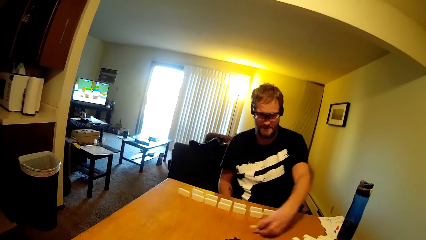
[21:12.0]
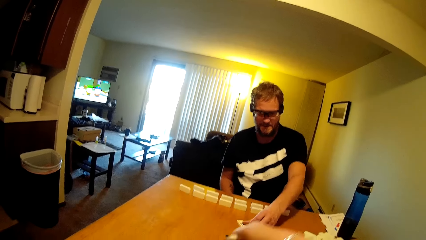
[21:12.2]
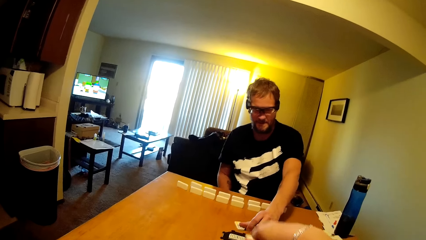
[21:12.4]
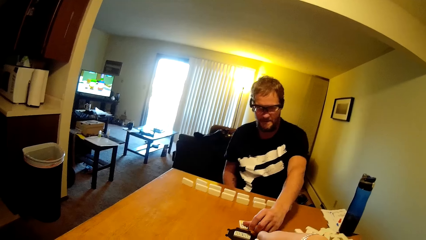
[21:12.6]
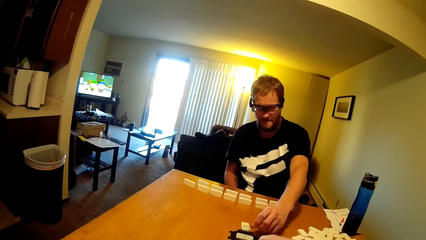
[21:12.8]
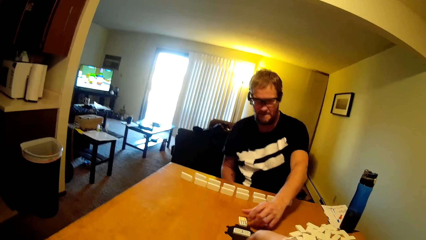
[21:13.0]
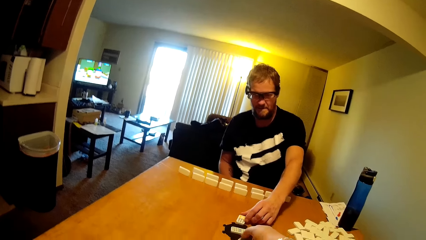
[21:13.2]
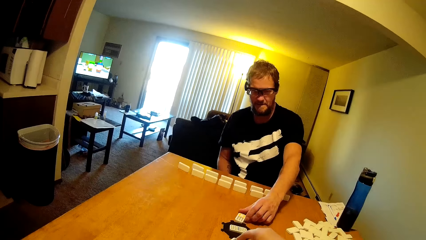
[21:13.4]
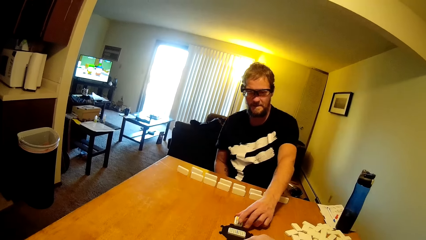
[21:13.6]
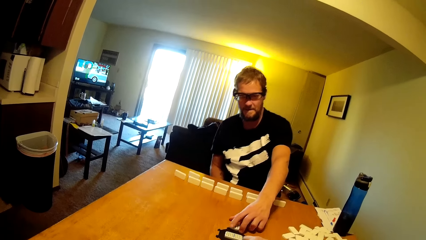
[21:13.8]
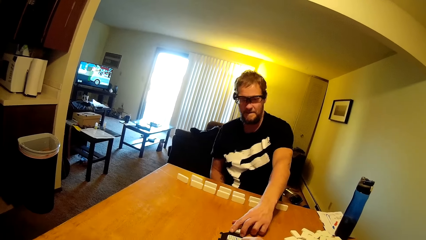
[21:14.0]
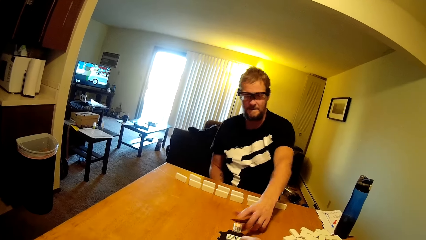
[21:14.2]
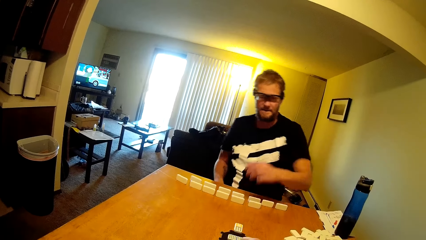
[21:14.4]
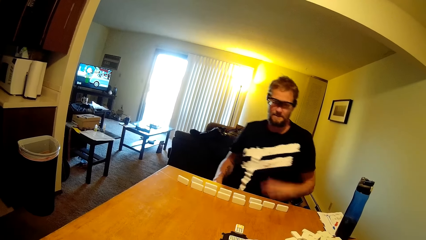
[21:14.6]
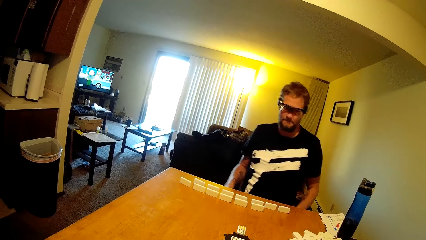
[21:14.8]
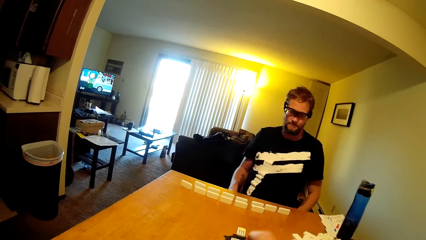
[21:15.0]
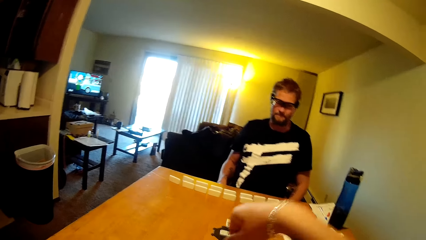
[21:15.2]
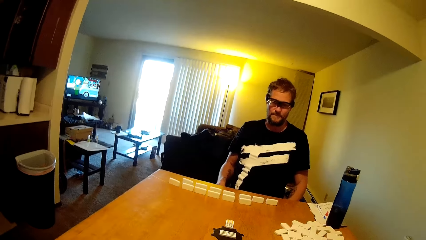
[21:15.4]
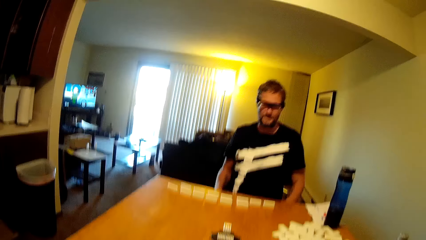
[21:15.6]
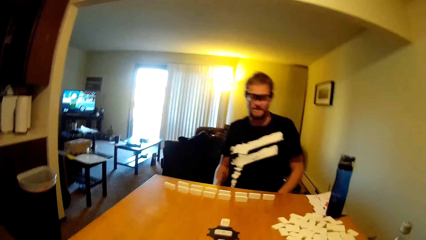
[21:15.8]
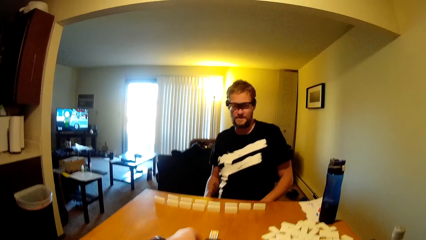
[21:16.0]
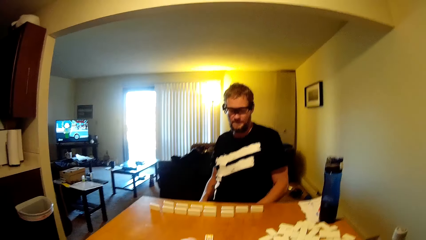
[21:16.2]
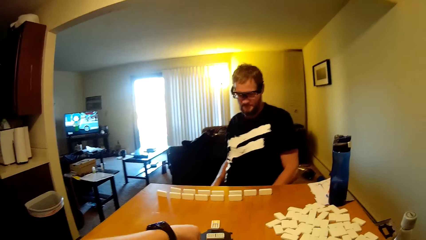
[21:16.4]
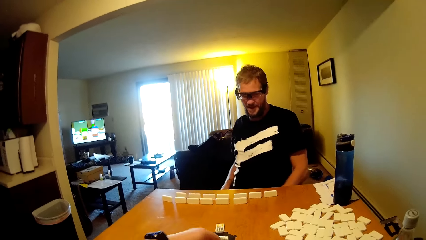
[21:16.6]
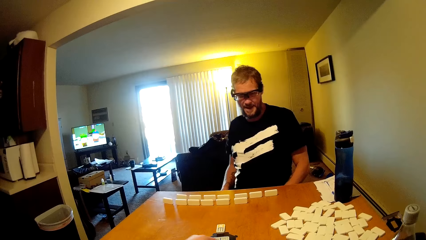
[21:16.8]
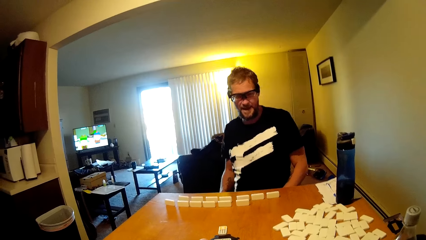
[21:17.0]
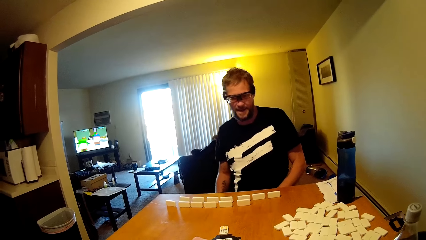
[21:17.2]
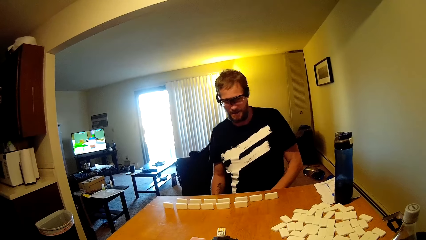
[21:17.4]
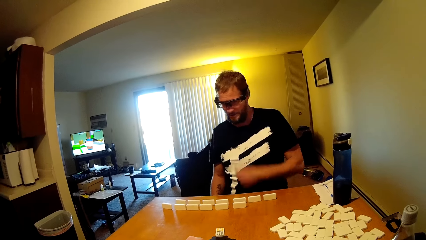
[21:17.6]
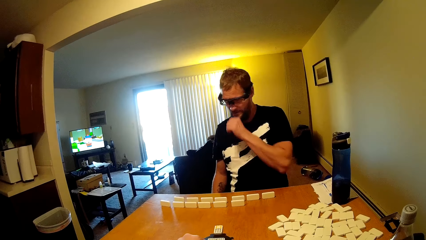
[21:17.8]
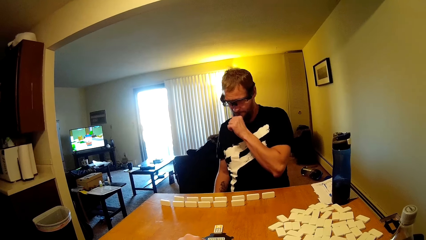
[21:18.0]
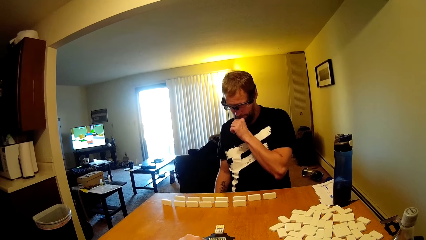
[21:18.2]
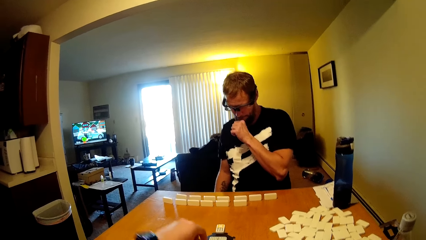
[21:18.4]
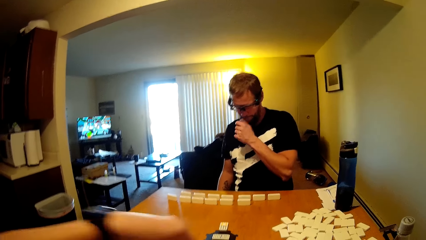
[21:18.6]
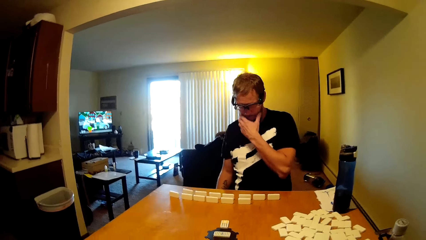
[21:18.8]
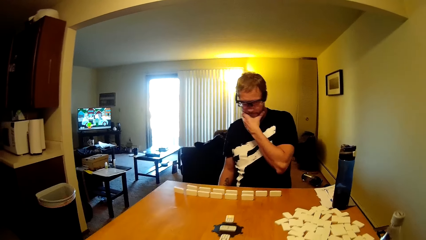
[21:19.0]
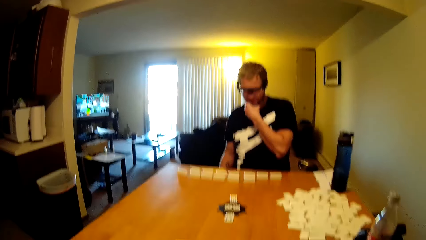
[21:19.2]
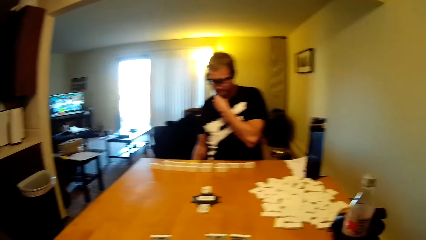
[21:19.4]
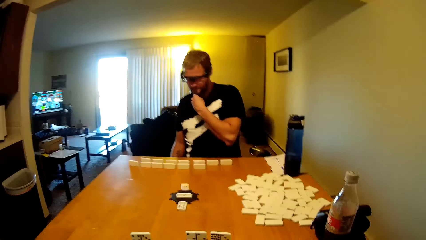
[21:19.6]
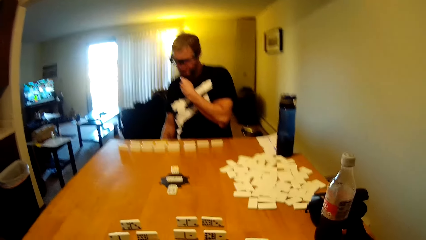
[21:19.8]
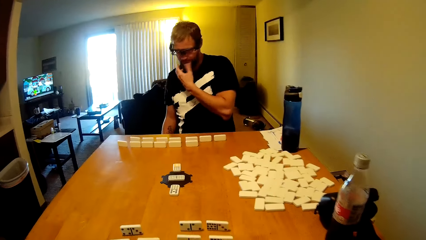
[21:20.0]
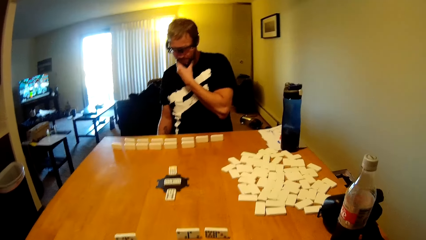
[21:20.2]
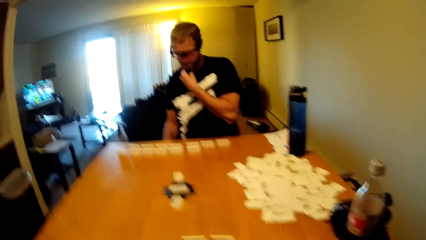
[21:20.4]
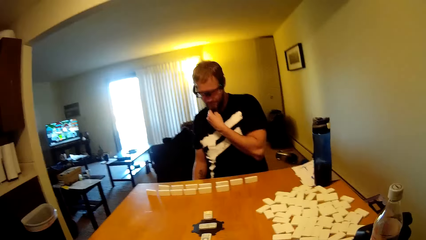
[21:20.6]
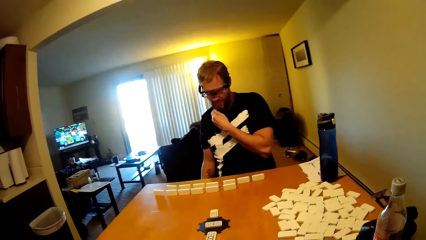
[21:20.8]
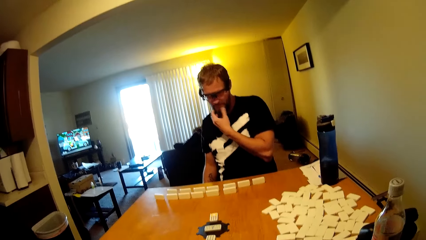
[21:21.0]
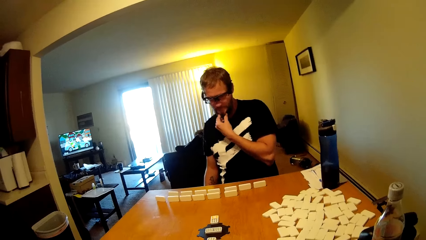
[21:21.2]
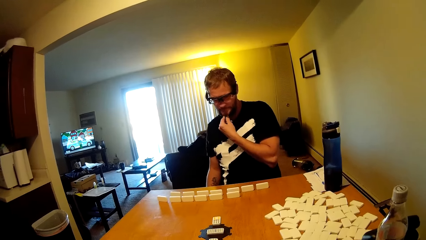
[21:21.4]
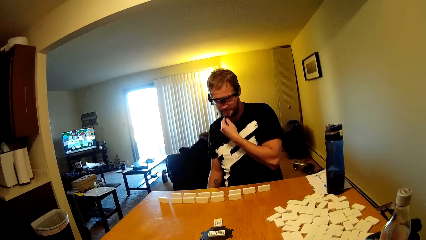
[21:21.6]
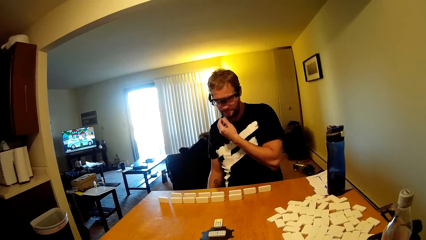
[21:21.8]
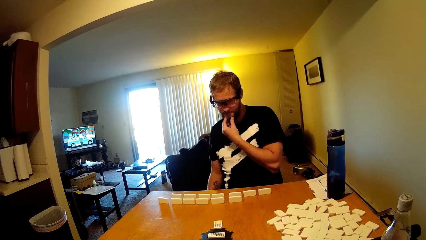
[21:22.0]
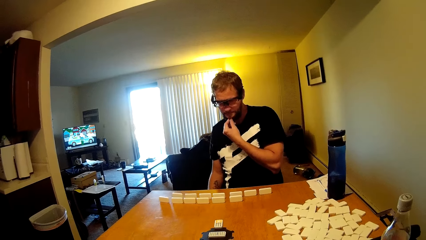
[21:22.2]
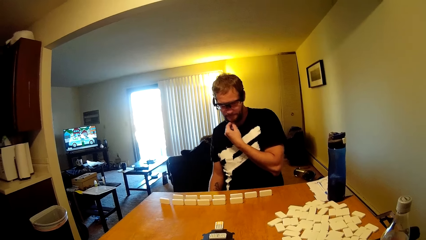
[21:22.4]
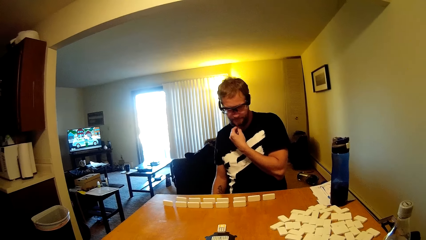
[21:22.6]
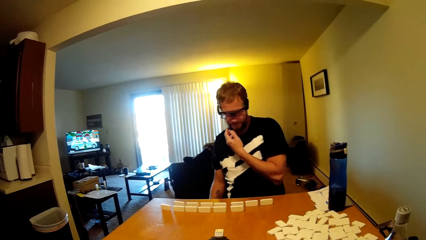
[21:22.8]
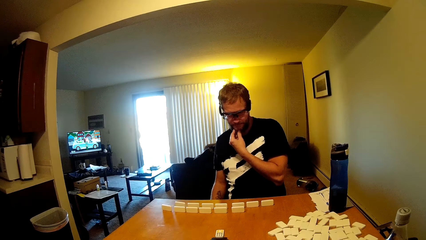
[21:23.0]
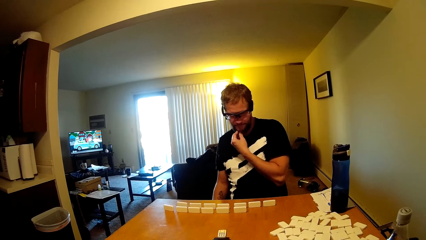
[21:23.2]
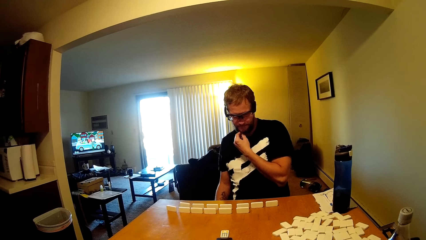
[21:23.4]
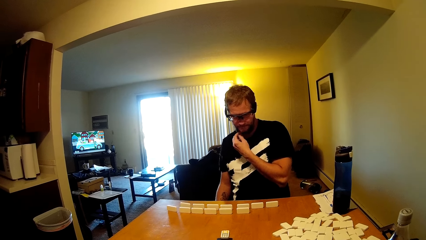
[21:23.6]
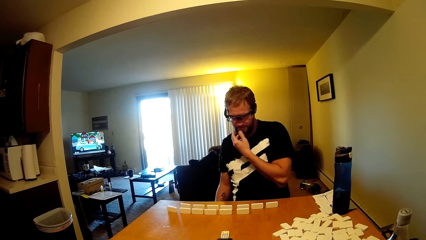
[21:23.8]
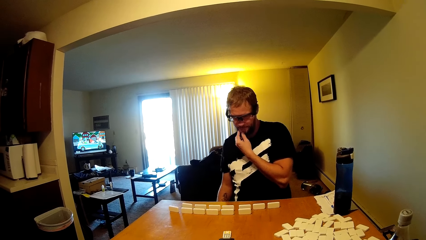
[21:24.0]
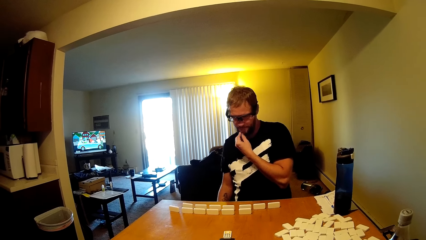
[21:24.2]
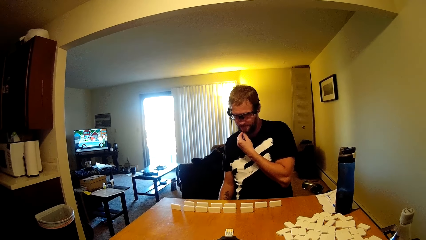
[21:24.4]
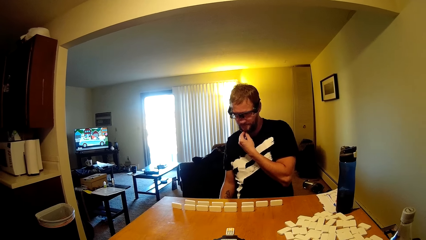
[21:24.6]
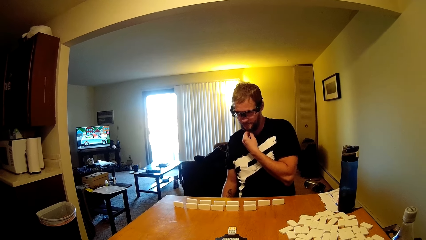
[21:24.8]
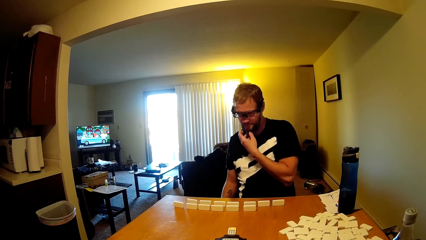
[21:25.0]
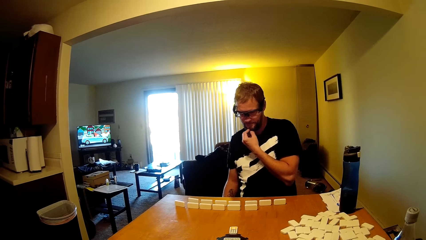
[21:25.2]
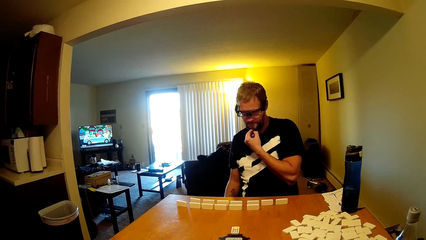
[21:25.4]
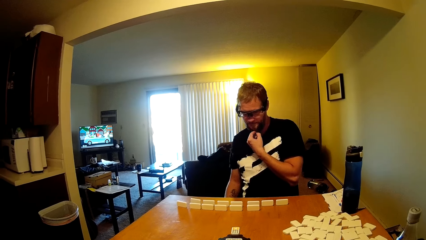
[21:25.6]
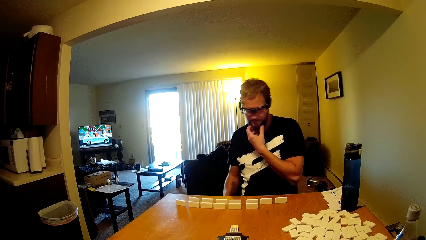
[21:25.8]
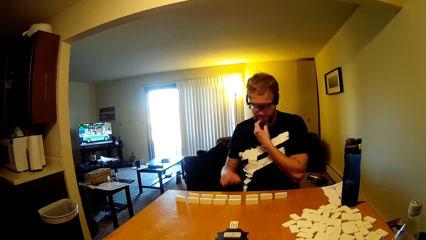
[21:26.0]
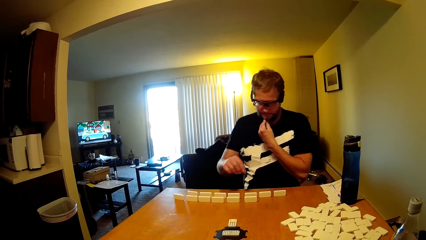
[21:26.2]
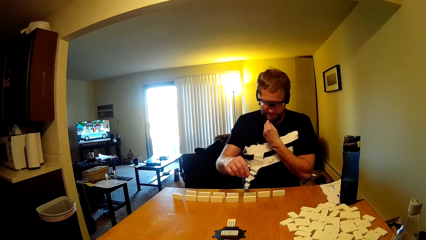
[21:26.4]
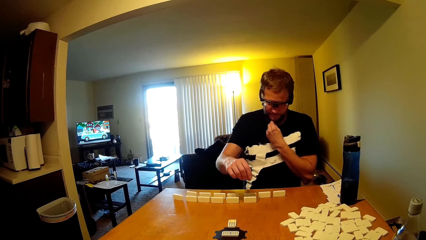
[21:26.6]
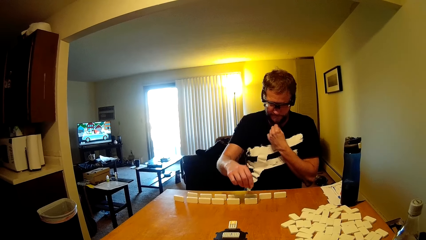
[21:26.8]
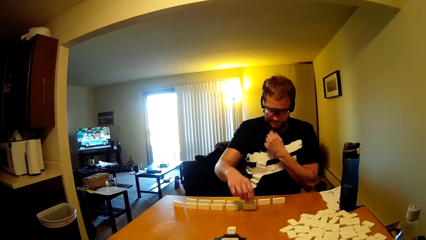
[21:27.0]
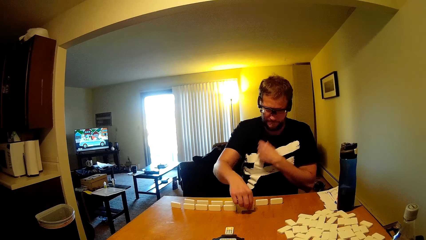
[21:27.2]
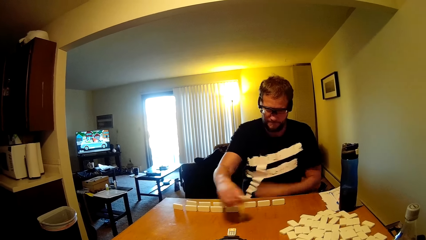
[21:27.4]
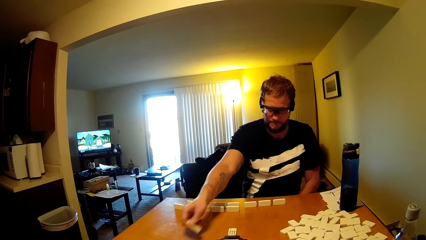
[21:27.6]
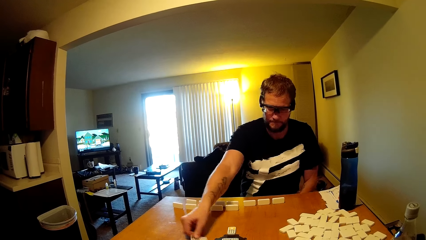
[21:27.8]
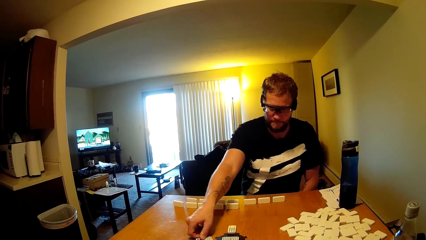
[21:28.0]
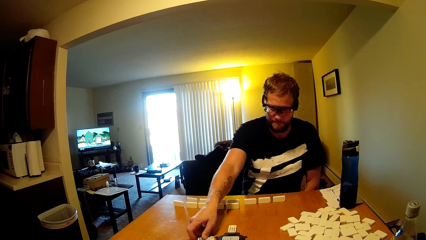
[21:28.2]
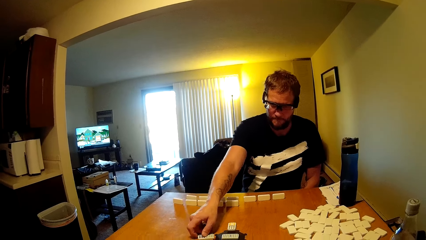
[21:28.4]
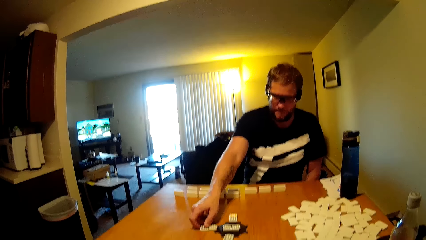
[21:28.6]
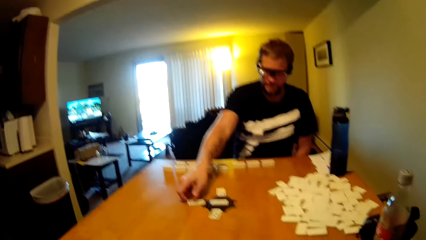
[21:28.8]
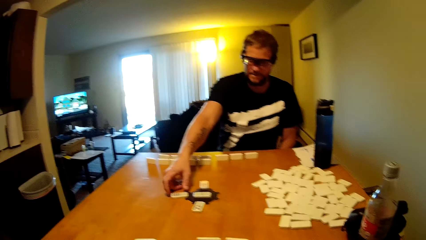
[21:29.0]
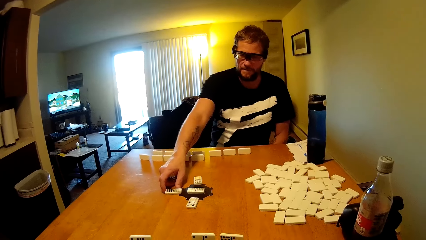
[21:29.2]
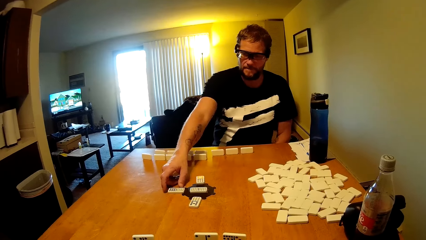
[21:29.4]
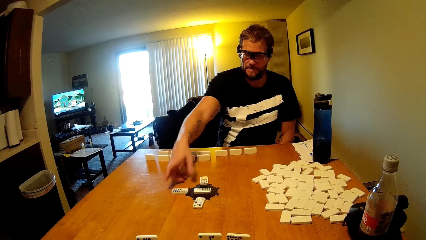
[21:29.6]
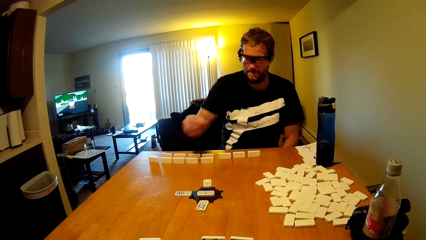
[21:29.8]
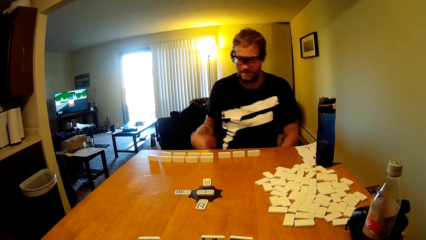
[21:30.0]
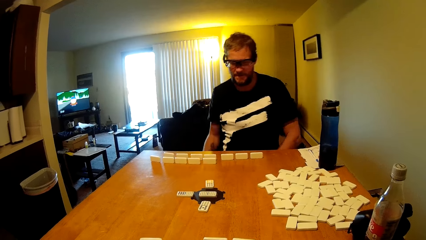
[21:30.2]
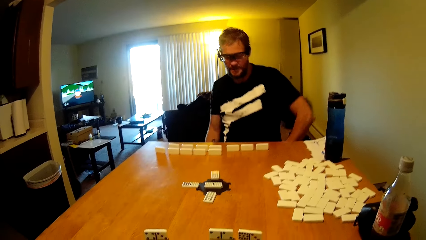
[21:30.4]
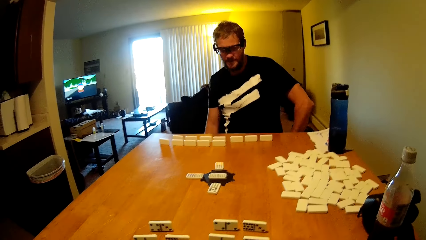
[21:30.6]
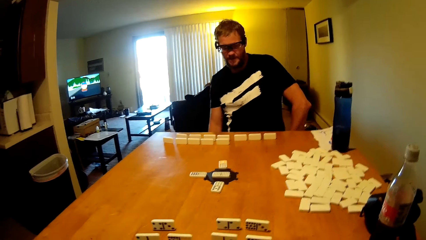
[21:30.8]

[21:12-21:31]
A man arranges the dominoes card. The man touches his face. The man plays the dominoes game. The man arranges the dominoes card.
